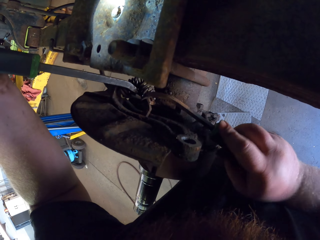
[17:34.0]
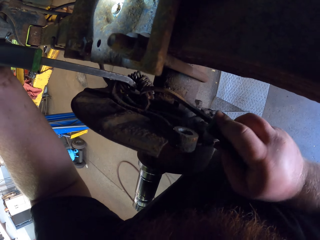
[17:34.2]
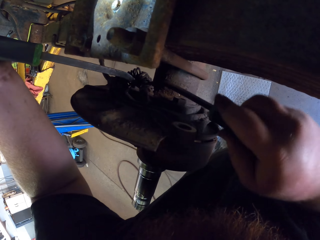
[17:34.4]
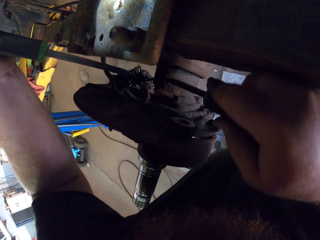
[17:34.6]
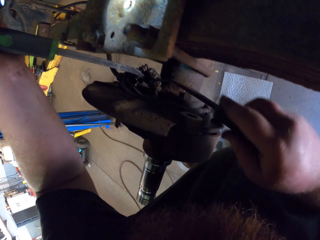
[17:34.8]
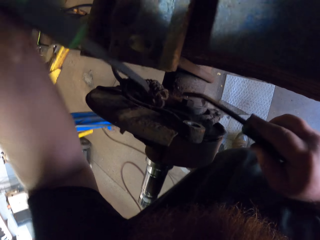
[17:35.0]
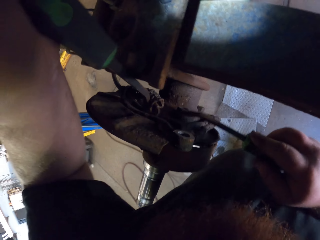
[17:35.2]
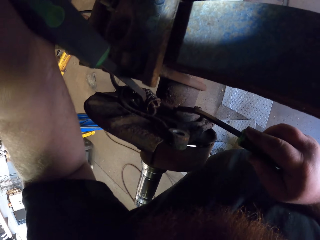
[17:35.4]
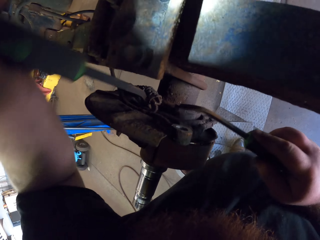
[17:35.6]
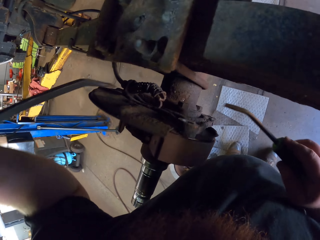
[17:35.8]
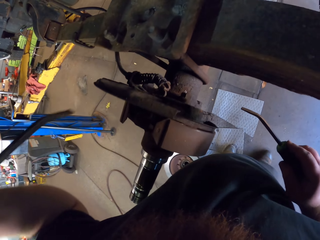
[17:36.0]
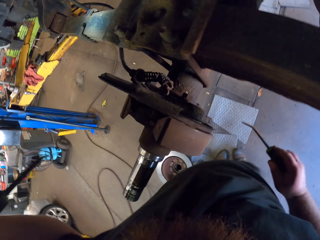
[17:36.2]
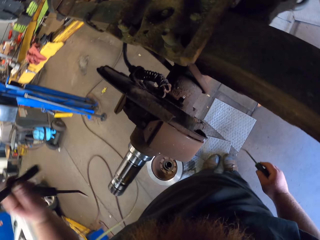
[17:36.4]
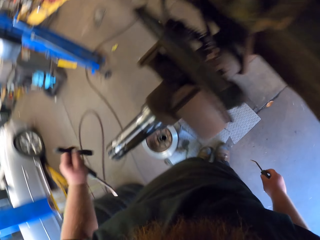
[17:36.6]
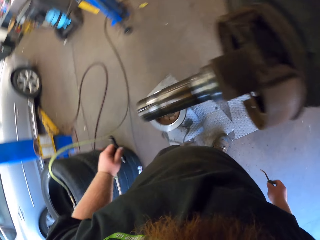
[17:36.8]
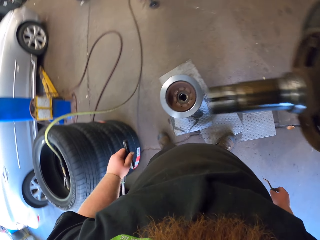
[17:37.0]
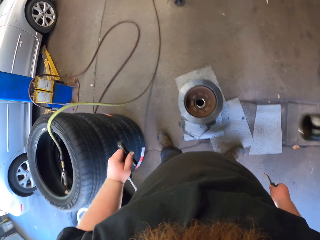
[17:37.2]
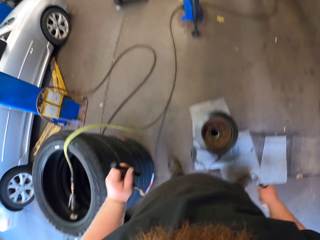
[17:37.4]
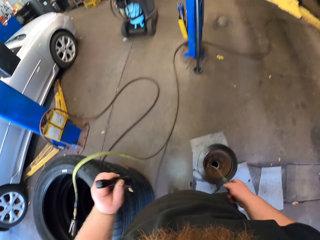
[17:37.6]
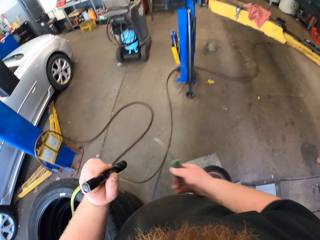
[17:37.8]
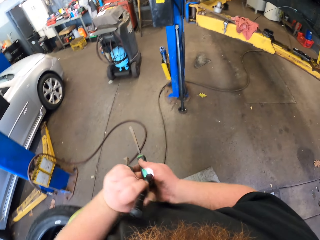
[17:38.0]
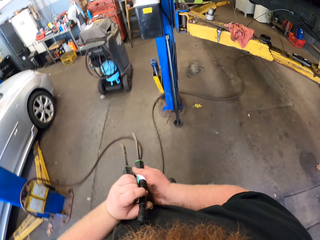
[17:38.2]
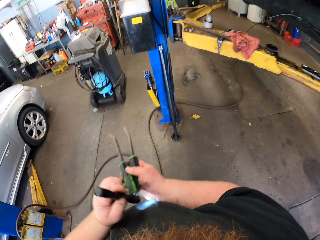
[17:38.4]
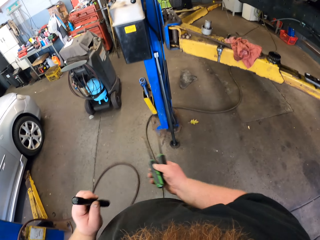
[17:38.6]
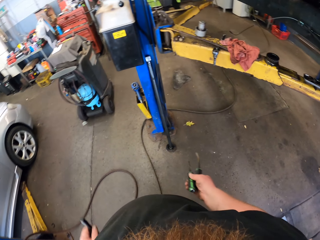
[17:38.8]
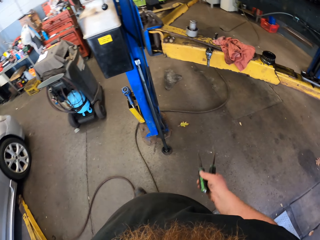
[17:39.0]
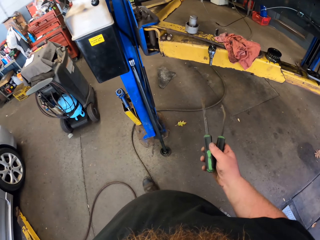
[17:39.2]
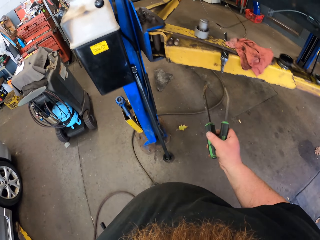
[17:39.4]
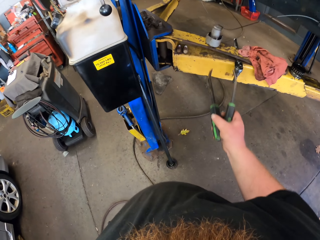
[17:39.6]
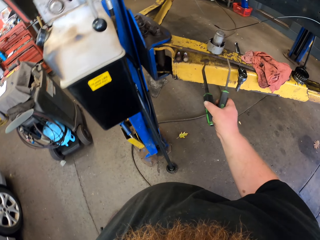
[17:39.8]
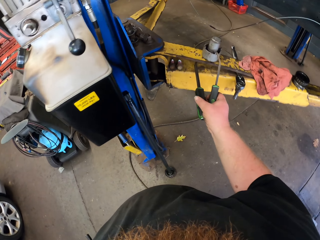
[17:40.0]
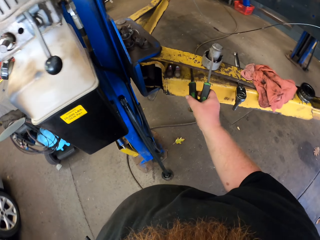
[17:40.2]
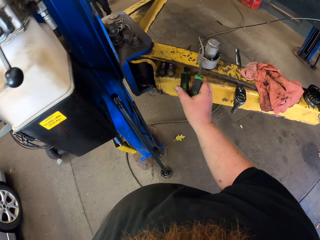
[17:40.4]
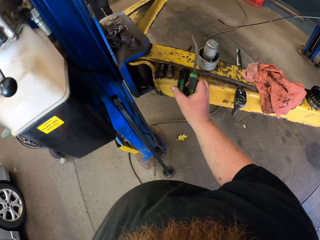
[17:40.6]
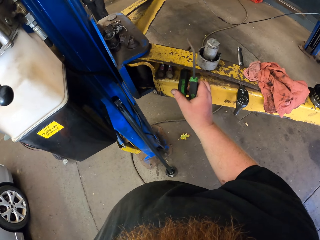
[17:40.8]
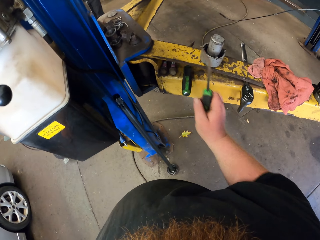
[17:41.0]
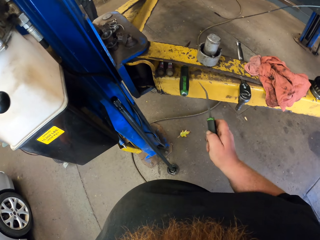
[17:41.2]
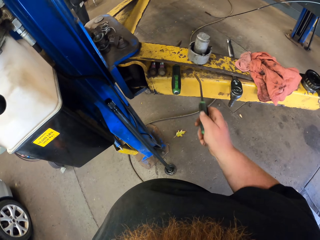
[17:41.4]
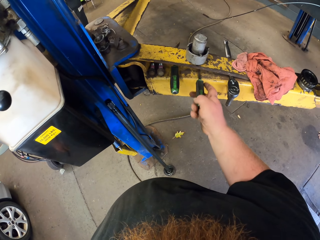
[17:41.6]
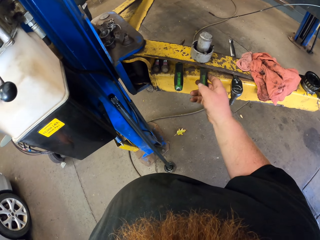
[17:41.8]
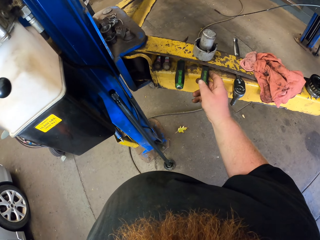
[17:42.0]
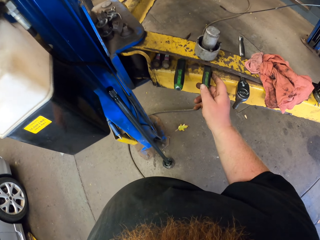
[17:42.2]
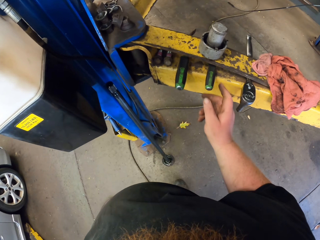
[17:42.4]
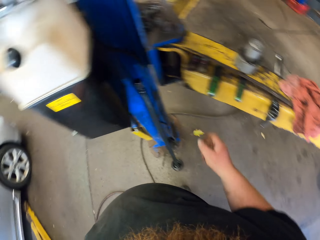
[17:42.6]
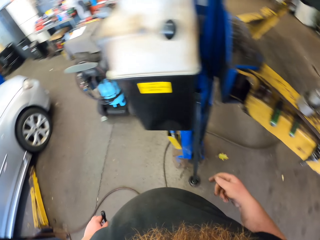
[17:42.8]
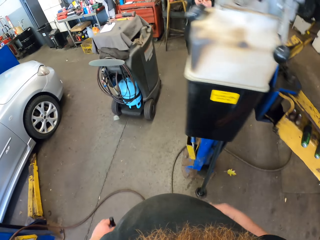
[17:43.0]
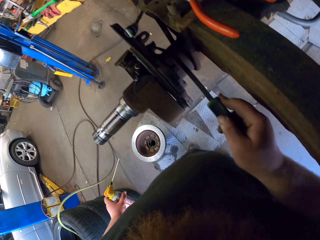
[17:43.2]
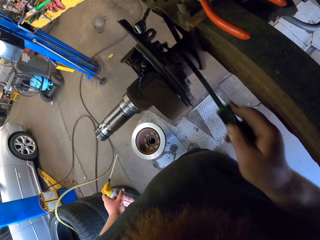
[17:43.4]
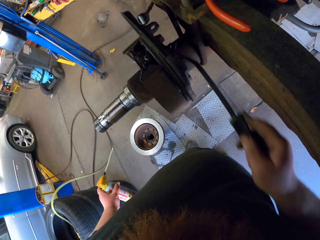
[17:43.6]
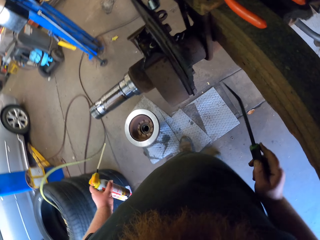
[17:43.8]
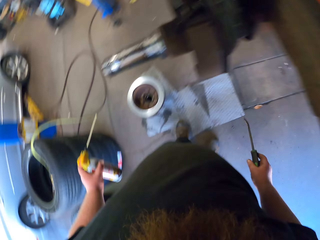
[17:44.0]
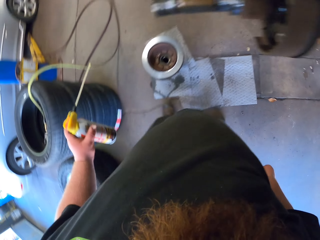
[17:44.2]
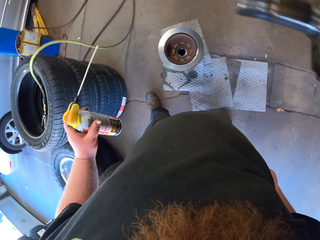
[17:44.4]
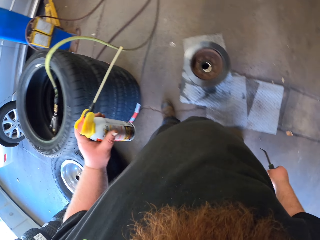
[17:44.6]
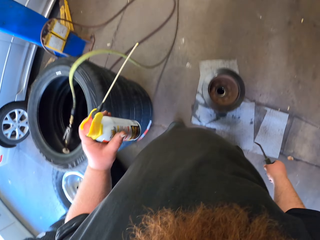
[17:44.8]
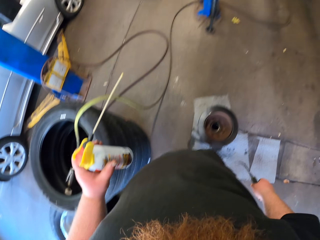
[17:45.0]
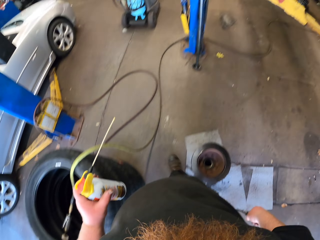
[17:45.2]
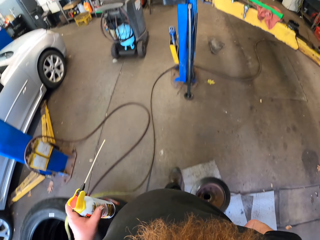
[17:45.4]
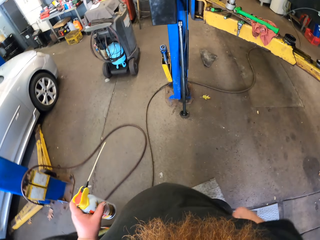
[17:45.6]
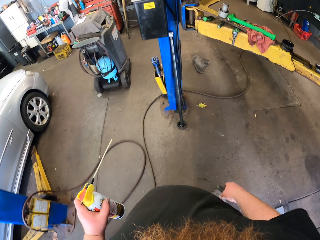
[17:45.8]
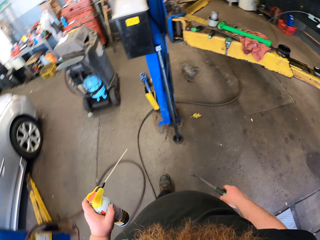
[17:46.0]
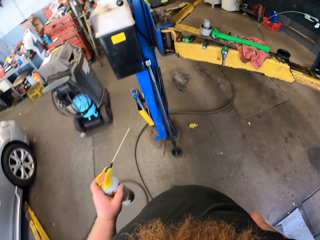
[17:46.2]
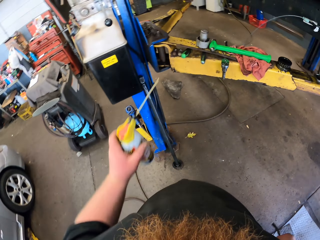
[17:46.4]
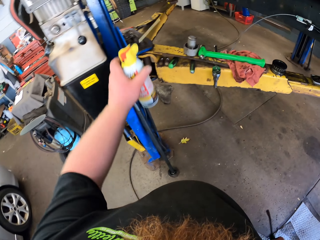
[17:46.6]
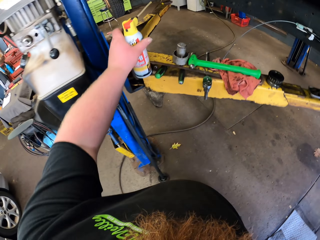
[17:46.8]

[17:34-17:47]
The camera wearer stops removing the spring. He looks around. He holds the screwdrivers with his right hand. He walks and puts the screwdriver on the shelf. He looks around. He rubs the spring using the screwdriver. He walks.

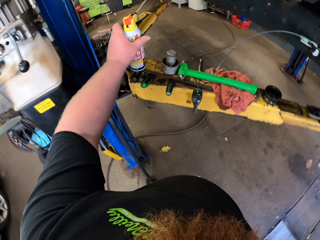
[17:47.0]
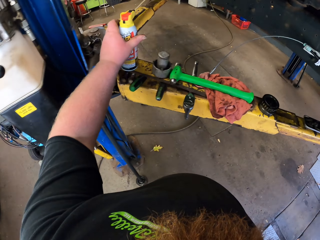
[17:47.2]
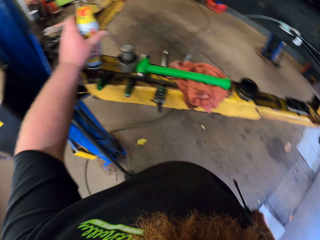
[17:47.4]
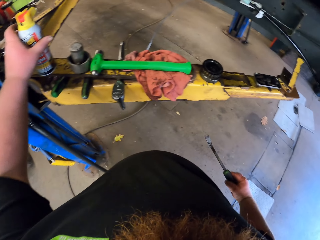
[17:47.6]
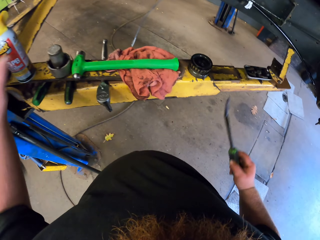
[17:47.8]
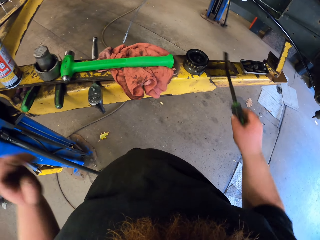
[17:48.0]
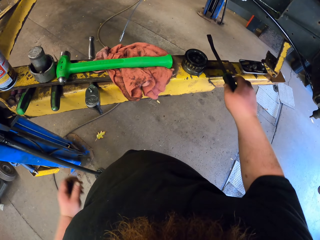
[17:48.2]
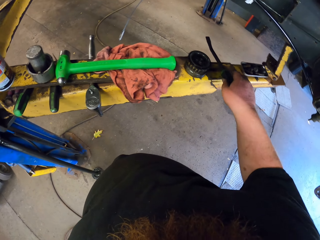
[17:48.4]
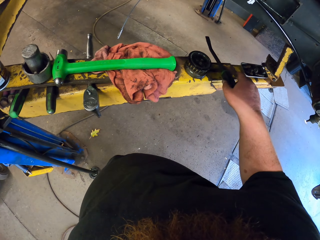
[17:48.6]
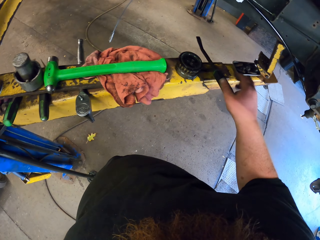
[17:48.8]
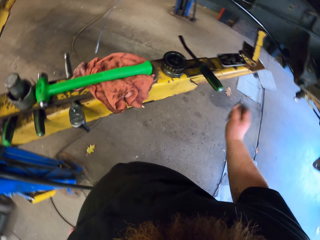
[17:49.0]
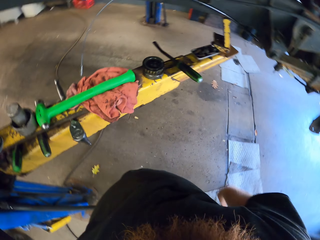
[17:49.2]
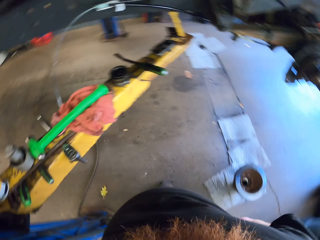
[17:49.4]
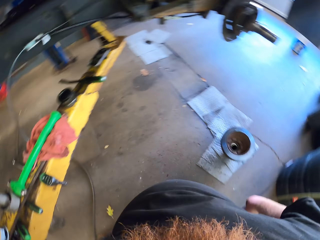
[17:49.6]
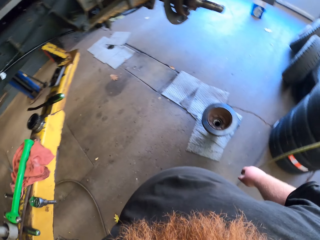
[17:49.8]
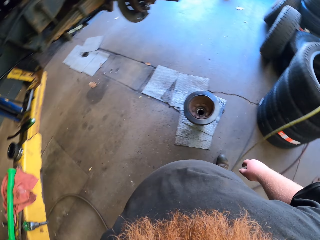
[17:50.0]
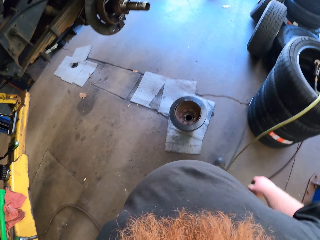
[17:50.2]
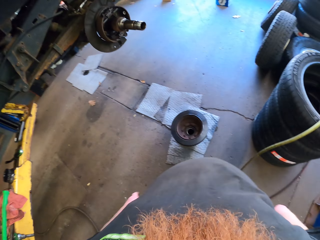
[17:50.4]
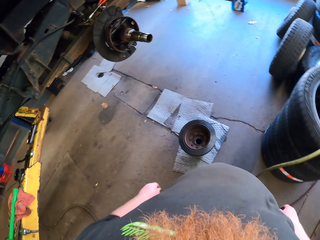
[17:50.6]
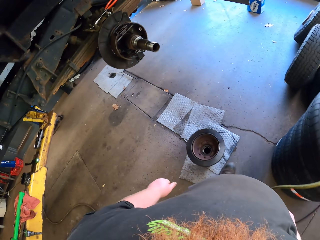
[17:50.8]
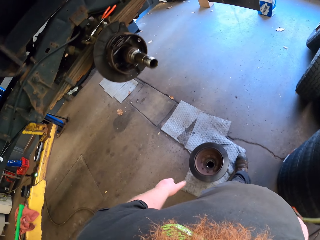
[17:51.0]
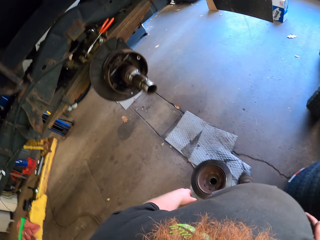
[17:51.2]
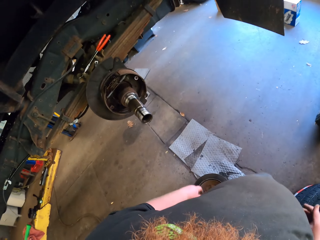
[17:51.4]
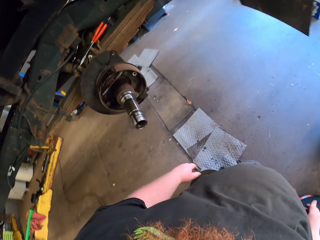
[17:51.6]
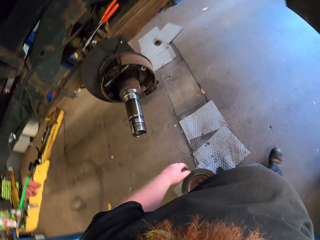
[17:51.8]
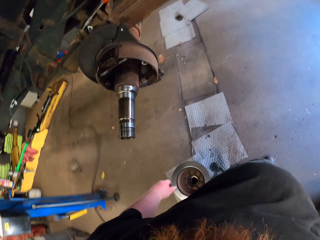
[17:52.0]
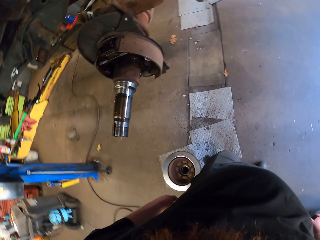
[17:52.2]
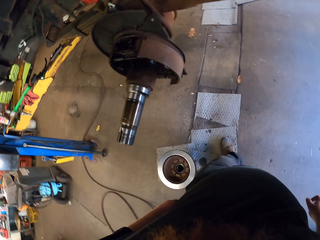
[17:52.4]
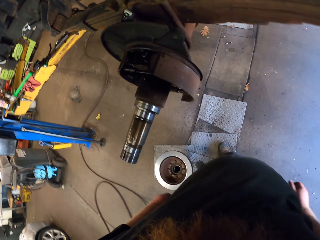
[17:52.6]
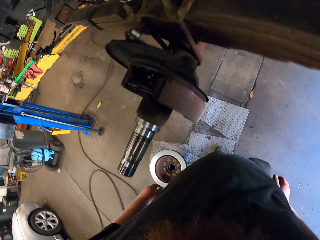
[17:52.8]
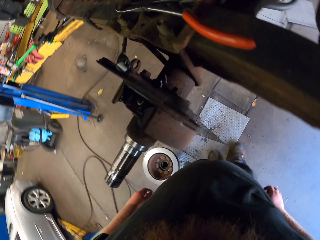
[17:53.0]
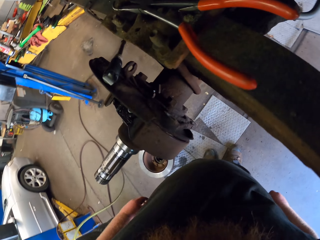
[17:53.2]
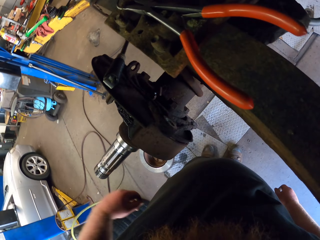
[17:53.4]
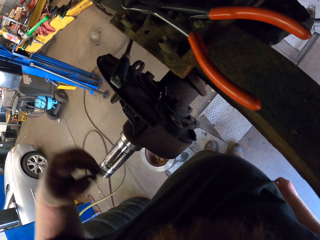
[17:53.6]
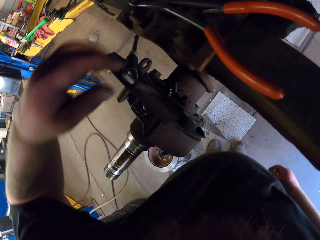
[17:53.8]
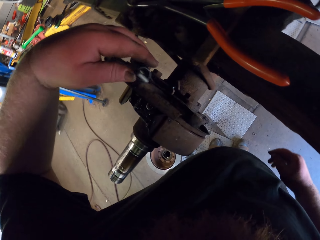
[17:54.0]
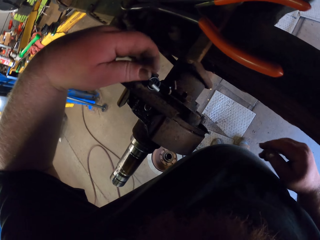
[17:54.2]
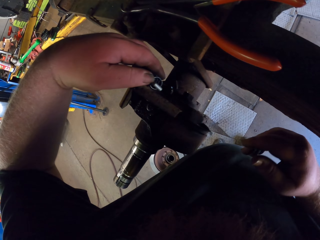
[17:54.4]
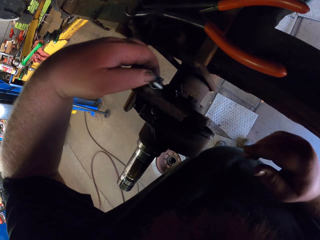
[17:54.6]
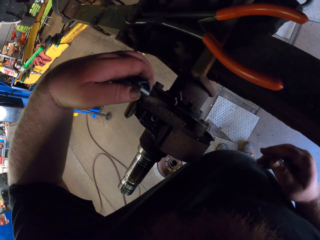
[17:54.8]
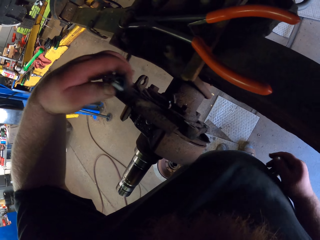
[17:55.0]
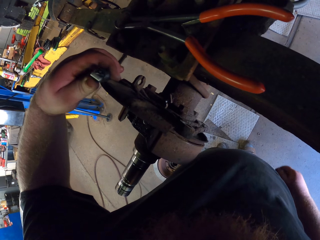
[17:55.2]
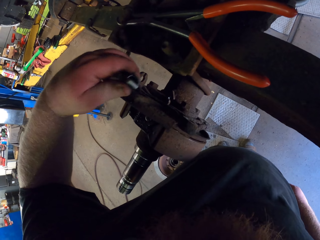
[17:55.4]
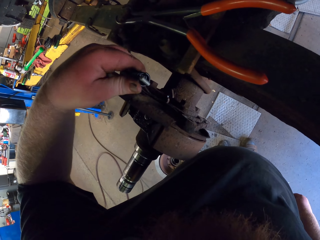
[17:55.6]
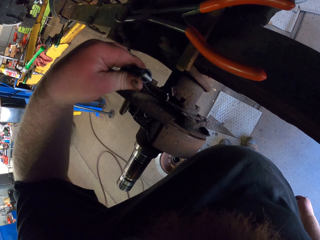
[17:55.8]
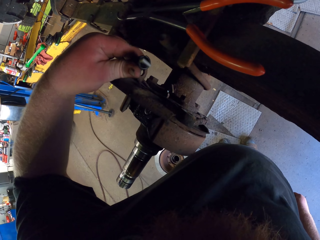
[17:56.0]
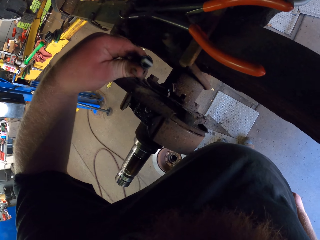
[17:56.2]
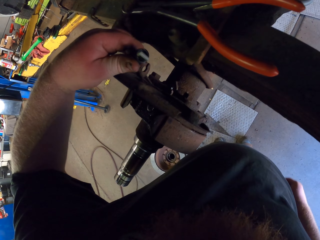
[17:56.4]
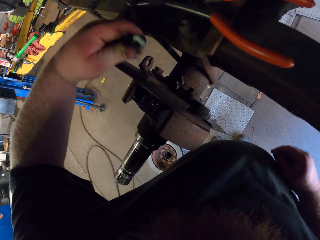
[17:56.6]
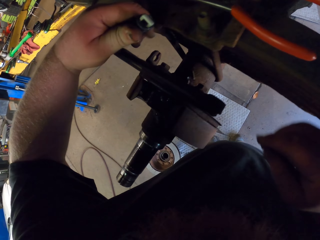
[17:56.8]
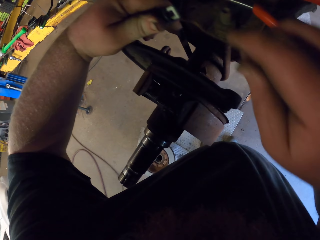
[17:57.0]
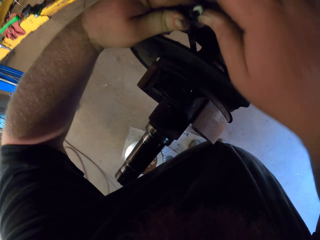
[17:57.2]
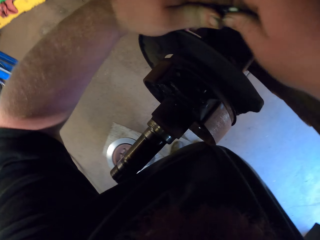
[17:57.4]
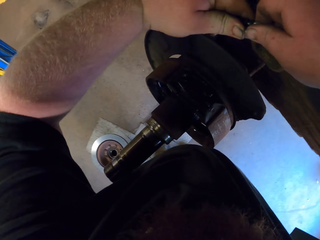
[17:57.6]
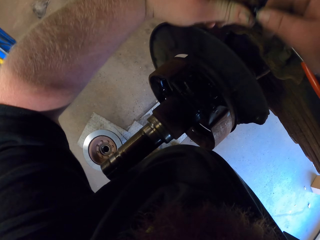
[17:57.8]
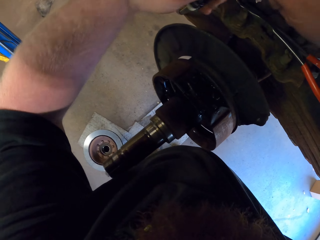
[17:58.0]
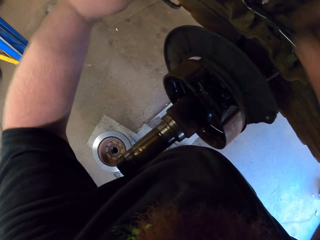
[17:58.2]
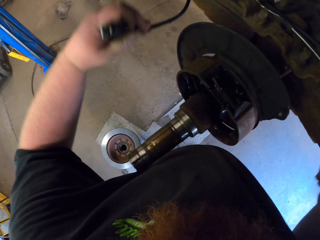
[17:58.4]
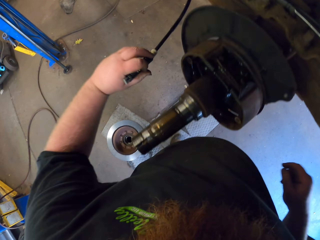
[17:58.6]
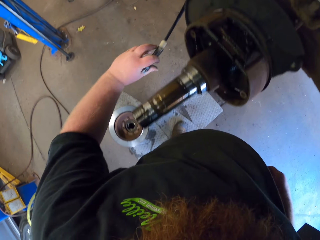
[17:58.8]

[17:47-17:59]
The camera wearer puts the bottle of rust remover down with his left hand. He puts the screwdrivers down with his right hand. He walks. He holds the spring with his left hand. He fixes the wheel. He holds the spring with both hands.
